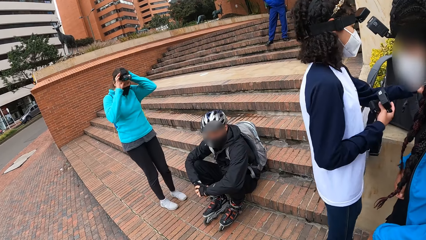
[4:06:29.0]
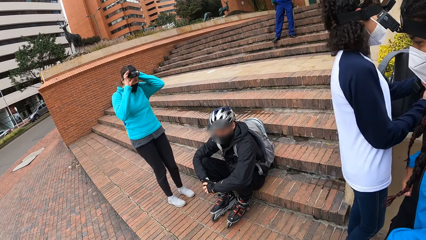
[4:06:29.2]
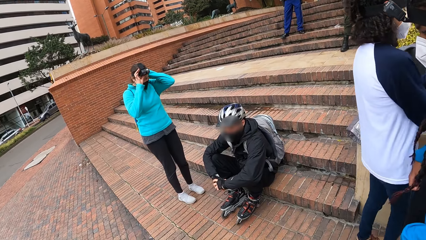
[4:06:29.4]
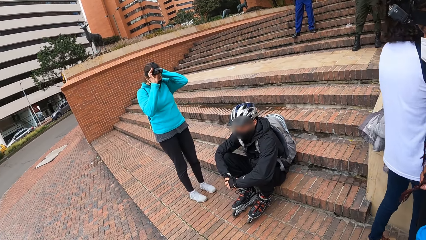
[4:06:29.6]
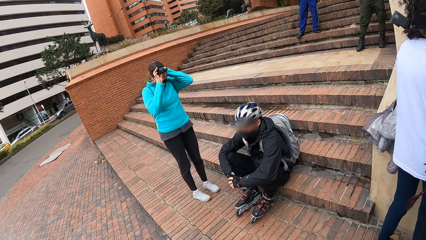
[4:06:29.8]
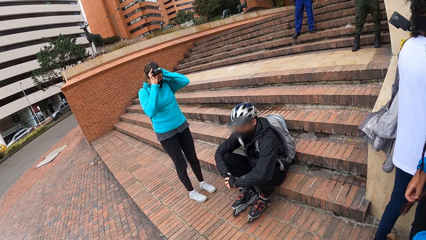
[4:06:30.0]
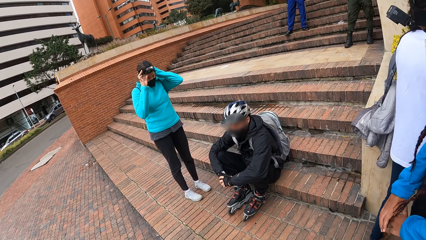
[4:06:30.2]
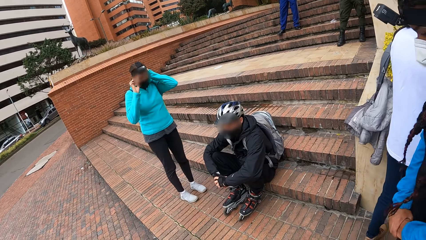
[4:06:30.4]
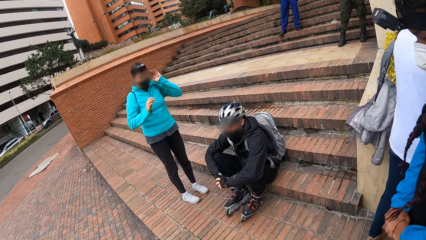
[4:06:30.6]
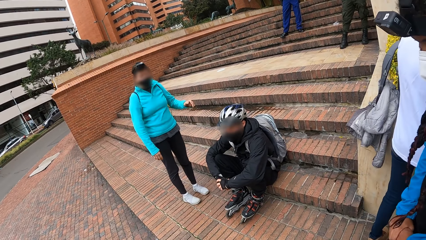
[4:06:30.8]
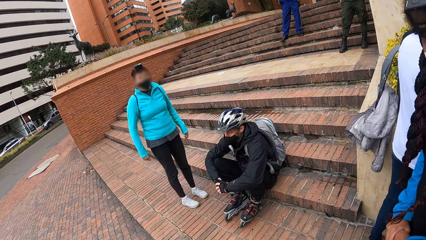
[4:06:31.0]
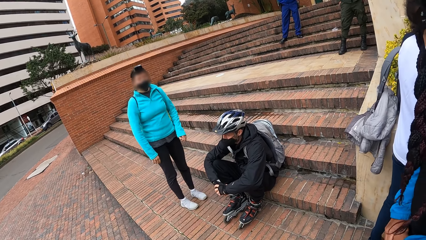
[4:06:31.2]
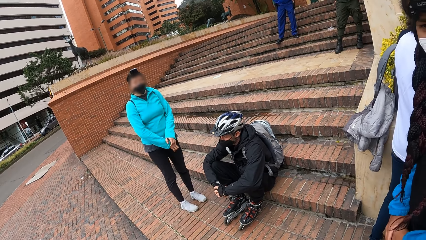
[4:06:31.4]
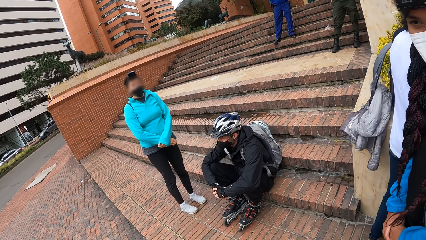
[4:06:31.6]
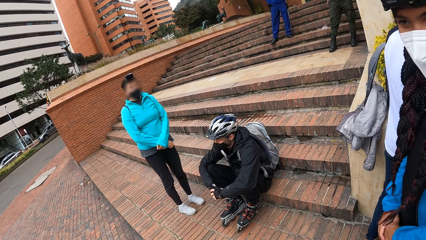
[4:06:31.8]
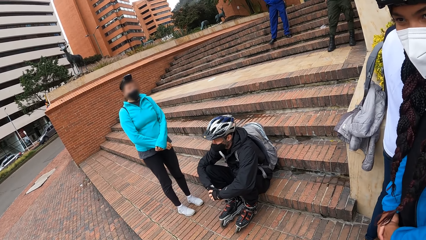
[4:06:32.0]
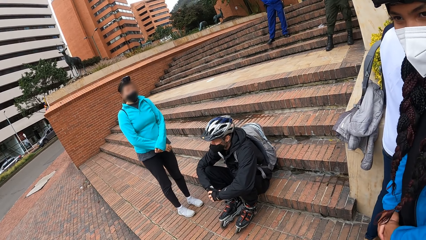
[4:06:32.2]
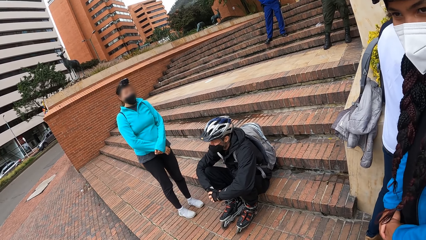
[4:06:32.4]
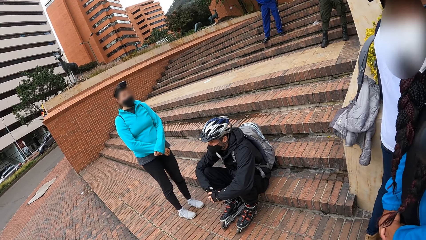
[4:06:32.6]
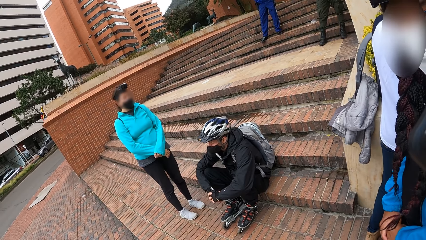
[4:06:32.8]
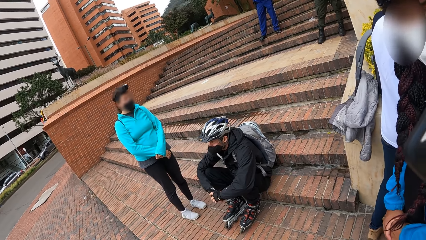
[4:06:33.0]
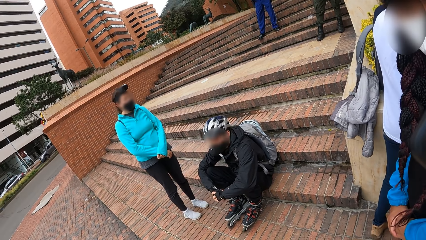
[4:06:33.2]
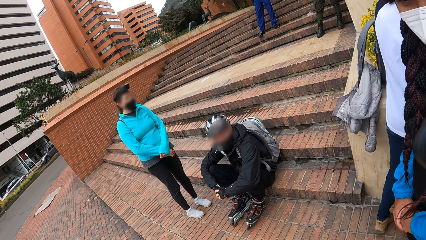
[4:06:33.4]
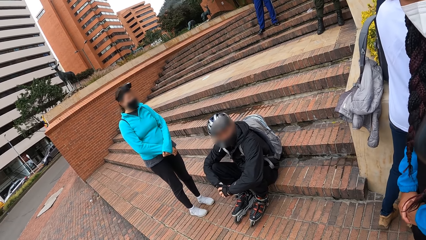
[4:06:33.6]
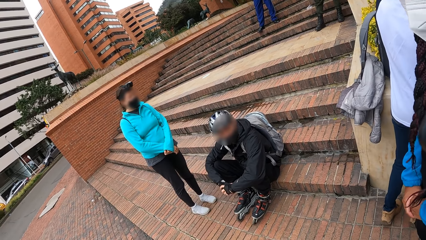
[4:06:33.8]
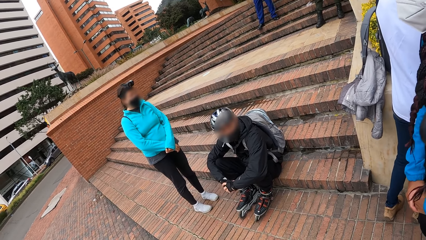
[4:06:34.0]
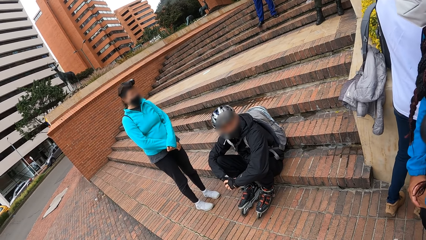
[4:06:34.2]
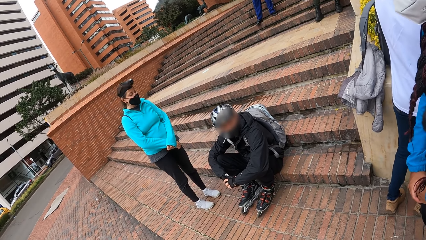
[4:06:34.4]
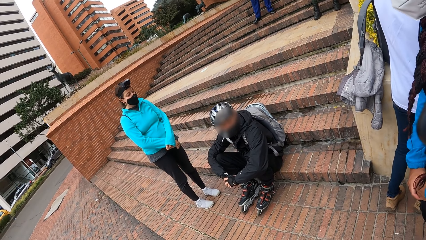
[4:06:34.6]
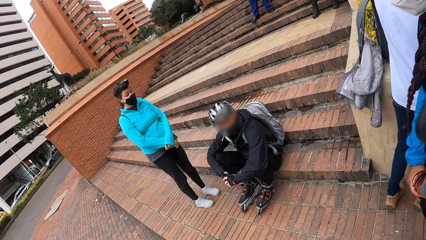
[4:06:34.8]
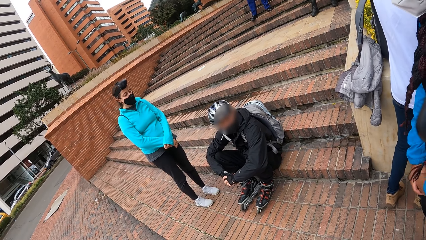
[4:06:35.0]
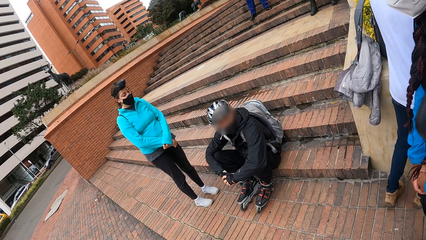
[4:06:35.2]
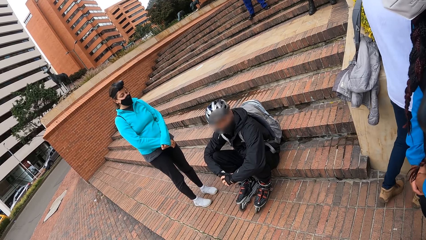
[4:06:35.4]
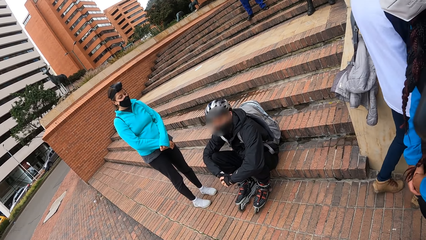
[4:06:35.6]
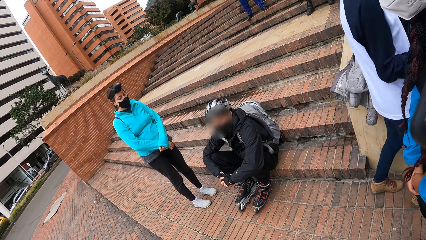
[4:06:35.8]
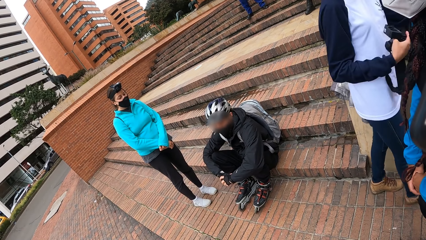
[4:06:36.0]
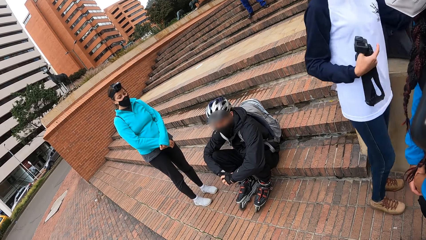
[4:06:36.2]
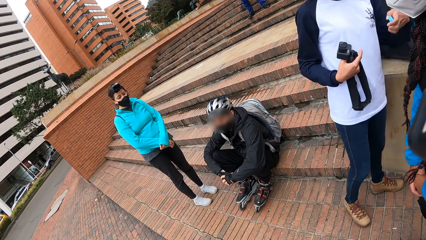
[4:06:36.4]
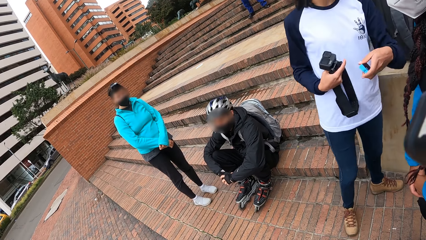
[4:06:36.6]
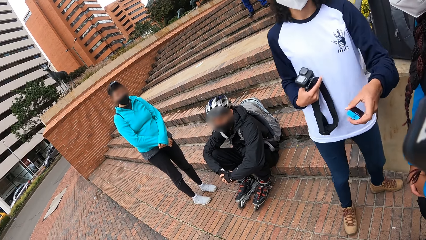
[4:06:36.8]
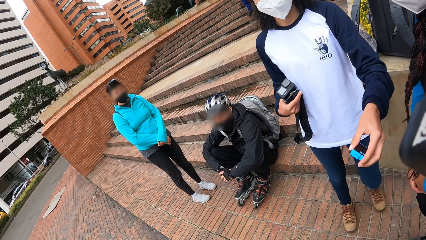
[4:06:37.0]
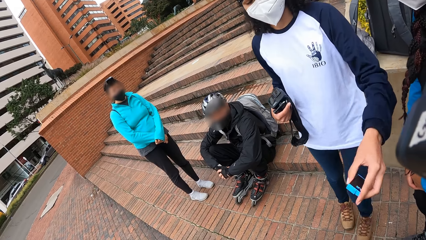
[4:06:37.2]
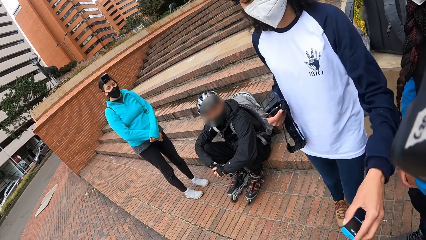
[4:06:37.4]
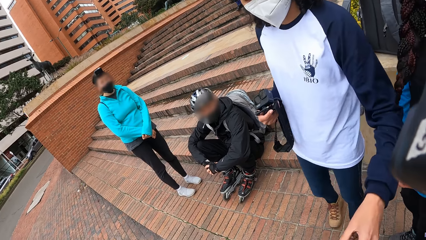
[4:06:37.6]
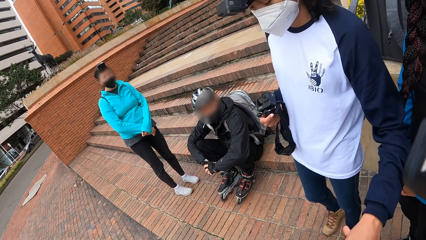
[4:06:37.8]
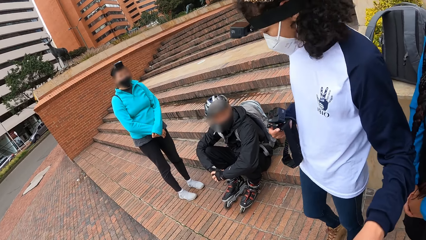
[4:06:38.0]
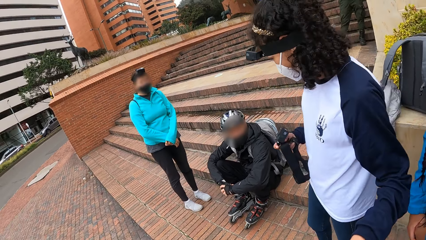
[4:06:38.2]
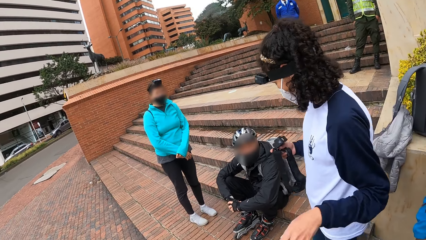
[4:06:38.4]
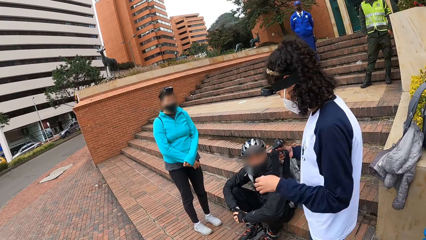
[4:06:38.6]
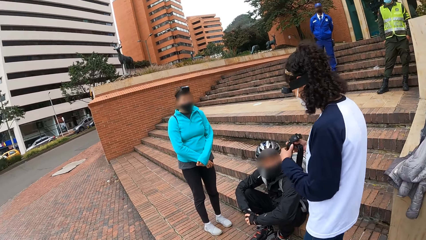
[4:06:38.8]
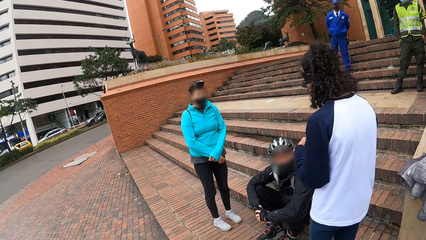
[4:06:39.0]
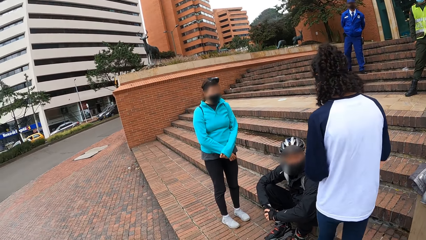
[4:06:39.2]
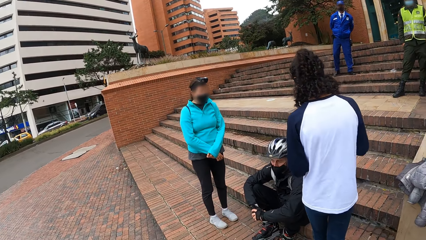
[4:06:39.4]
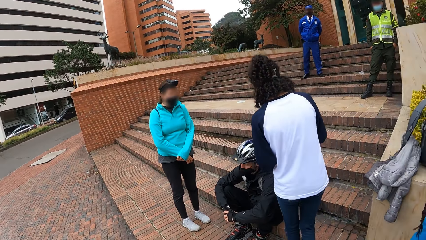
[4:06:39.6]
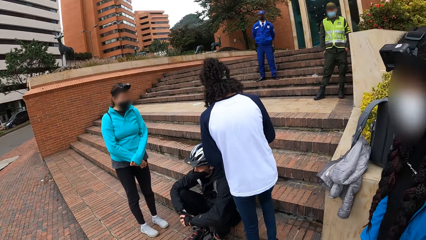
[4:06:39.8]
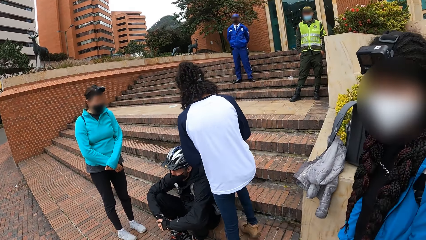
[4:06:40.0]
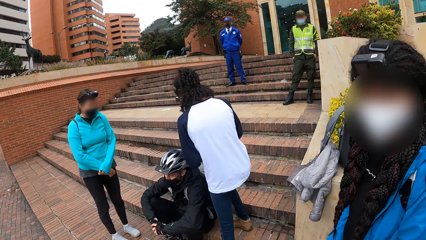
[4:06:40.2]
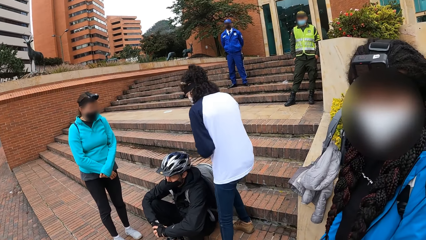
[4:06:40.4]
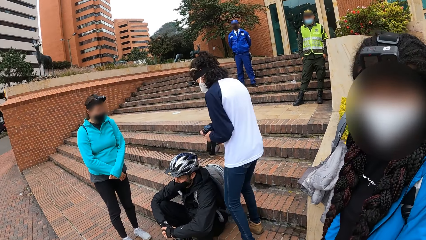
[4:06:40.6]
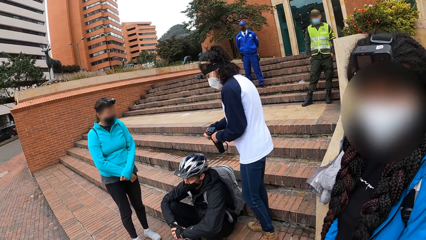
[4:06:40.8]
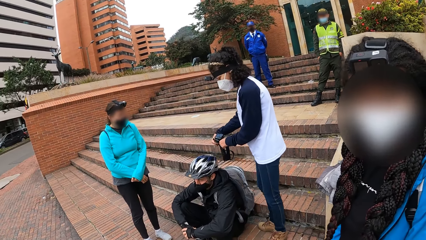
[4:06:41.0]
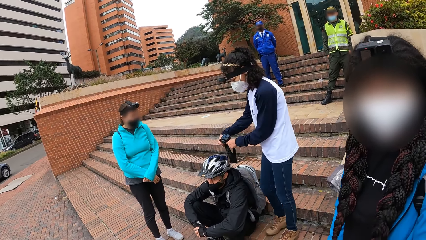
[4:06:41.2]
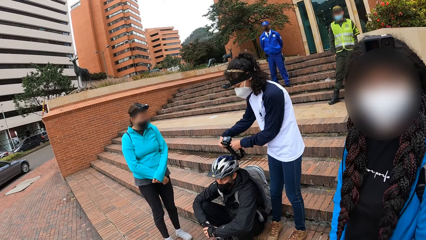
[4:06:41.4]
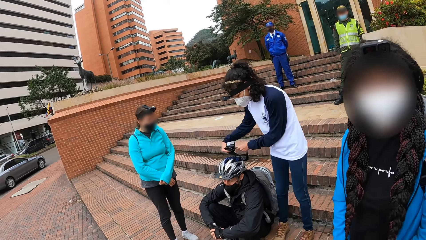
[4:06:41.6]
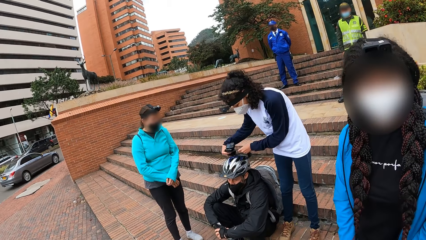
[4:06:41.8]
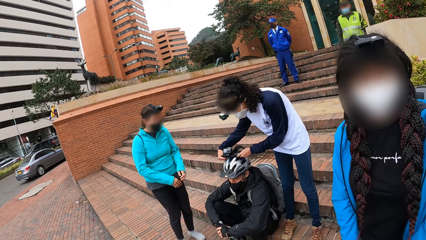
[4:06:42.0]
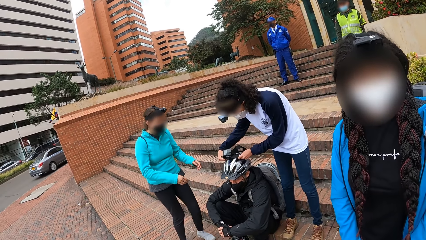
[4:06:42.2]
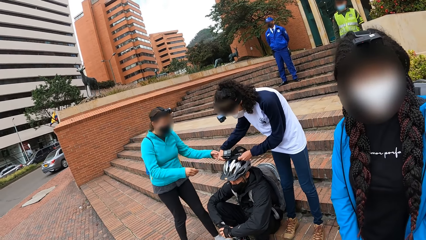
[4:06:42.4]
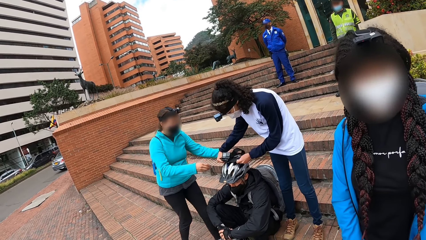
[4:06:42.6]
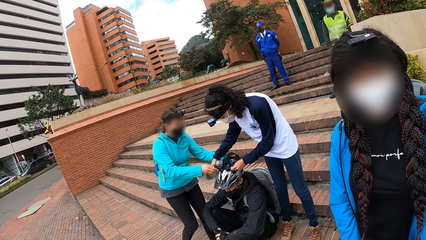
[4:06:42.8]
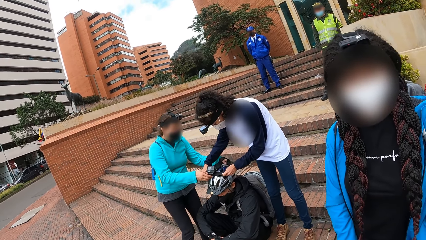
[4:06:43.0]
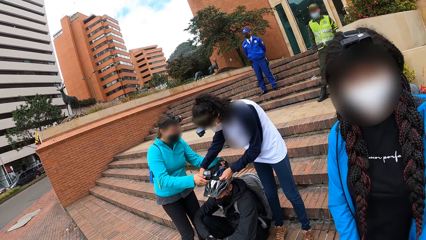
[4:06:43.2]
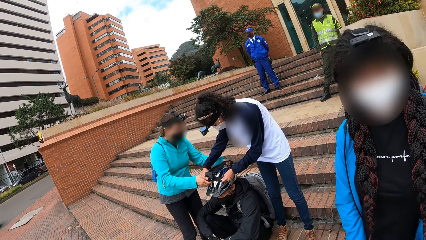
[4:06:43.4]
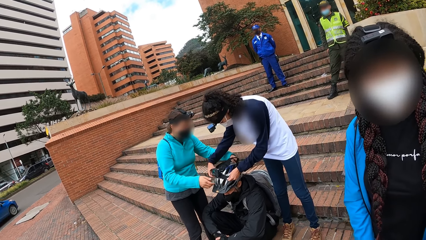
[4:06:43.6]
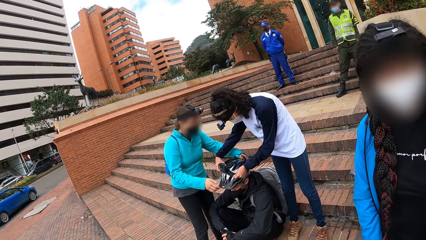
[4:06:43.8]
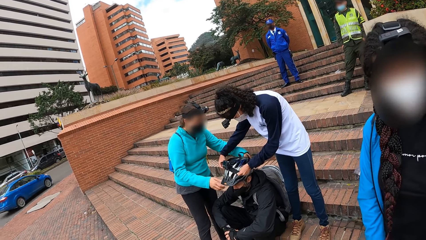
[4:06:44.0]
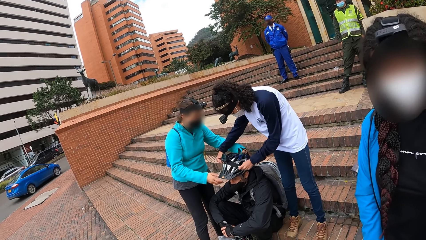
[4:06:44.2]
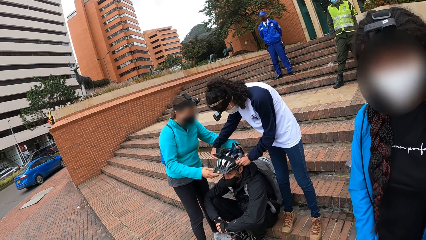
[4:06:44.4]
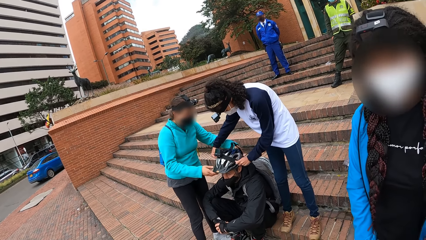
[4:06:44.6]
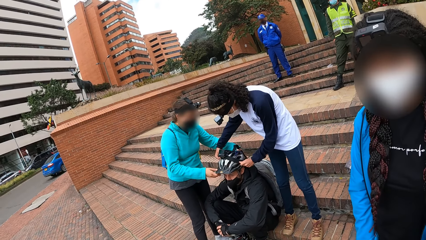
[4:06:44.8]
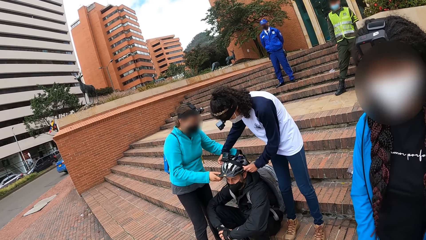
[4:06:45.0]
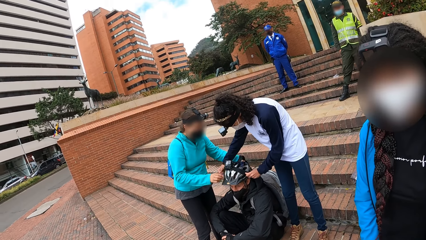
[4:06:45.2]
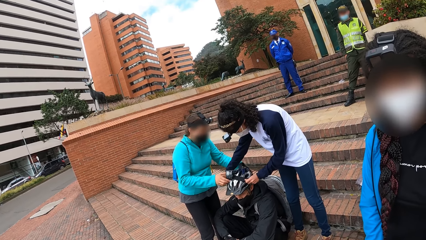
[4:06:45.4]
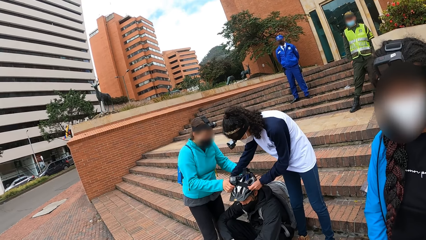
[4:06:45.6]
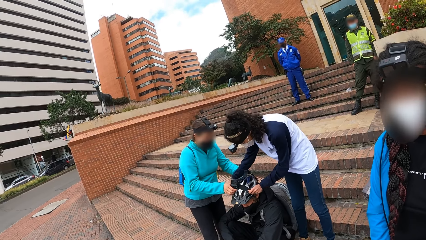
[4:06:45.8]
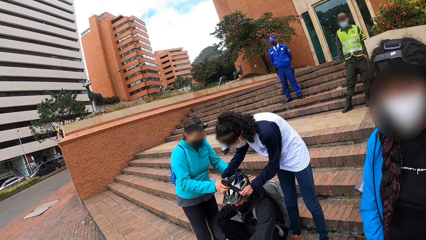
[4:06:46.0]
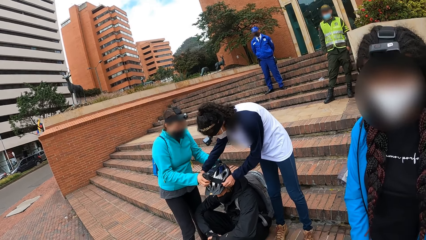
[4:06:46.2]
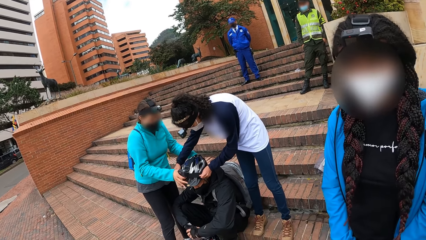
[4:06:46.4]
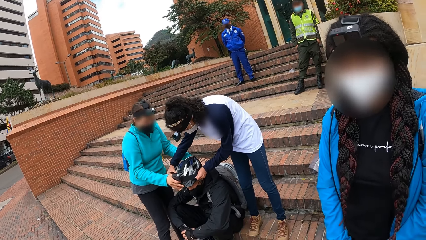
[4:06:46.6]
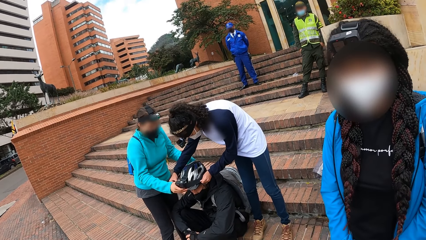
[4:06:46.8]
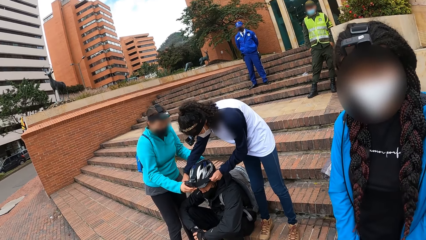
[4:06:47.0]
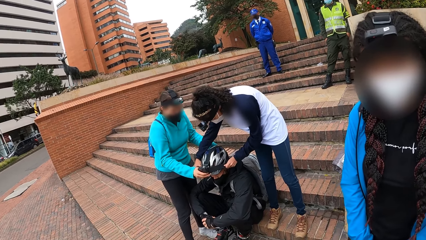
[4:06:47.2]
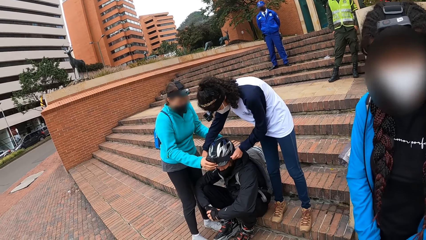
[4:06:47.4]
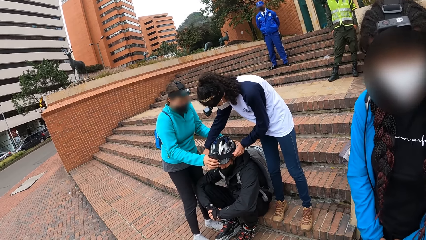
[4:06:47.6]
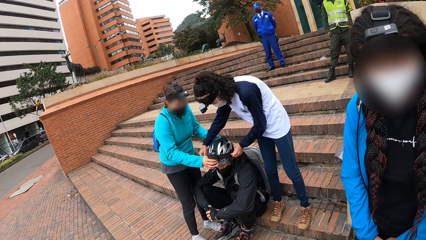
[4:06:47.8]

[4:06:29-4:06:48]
A woman adjusts a camera on her head with both hands. Another woman hands a camera battery to the camera wearer with her left hand. The other woman climbs the staircase. The other woman wears the camera on a man's helmet. The first woman adjusts the helmet and camera of the man with both hands.
